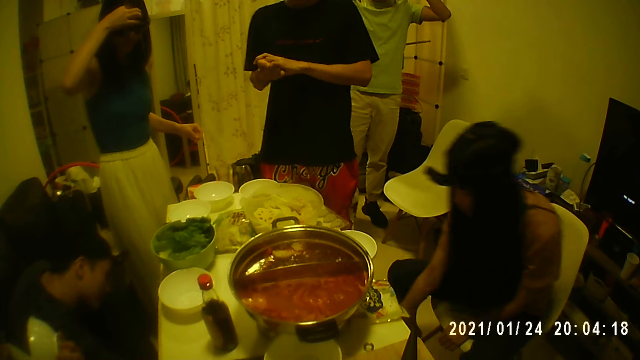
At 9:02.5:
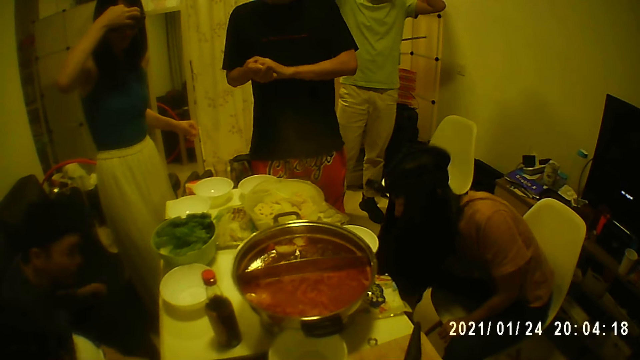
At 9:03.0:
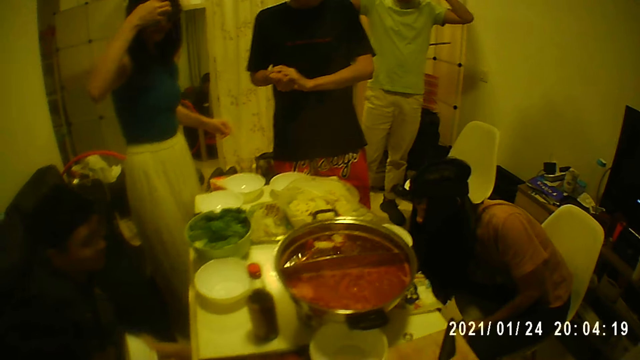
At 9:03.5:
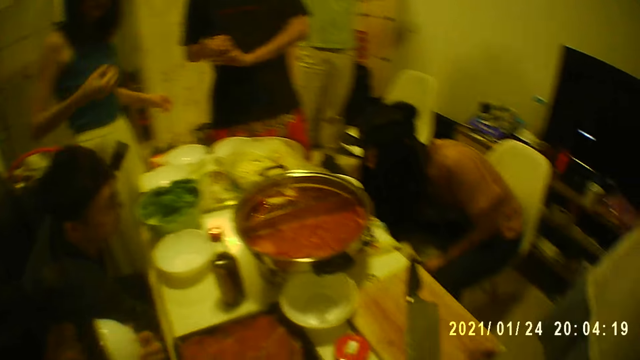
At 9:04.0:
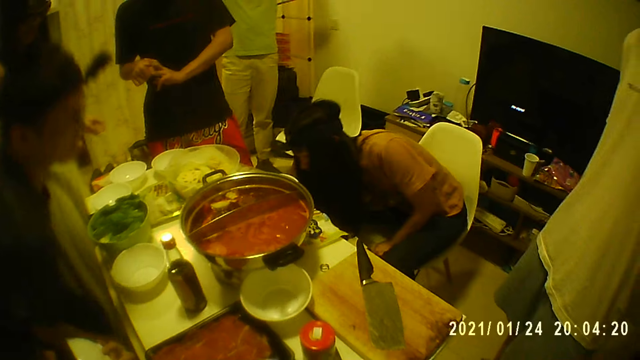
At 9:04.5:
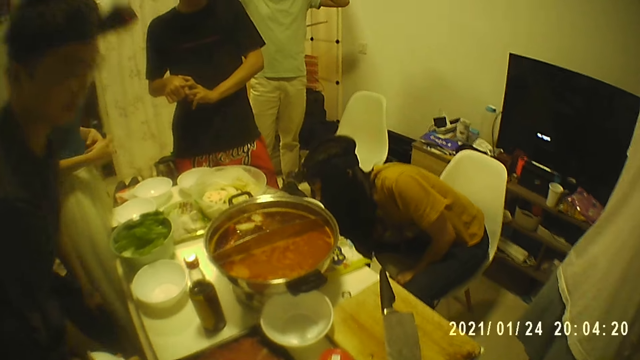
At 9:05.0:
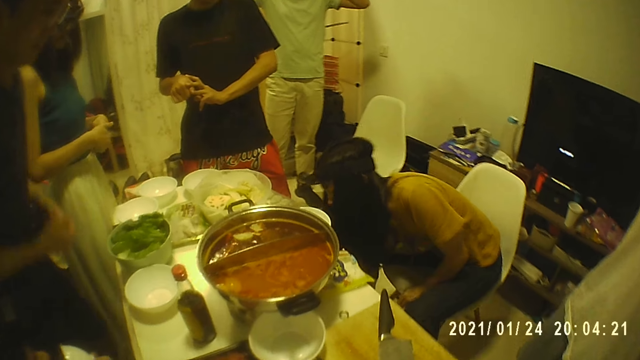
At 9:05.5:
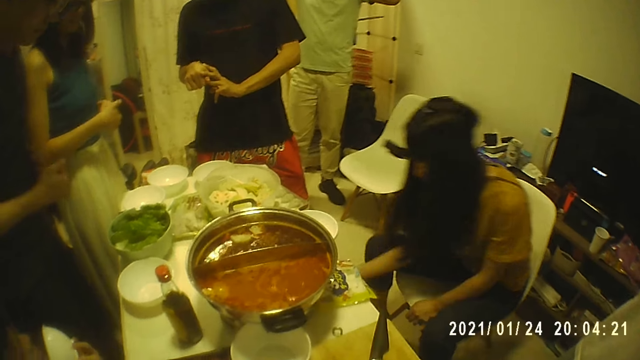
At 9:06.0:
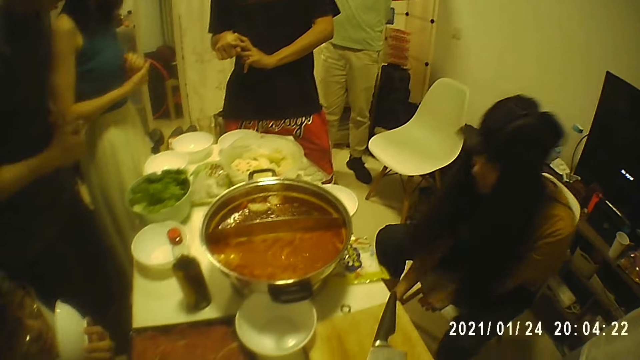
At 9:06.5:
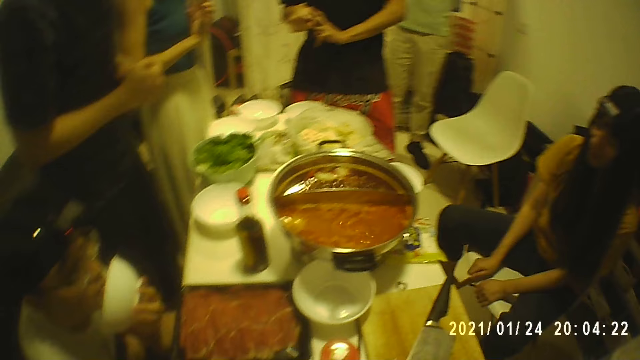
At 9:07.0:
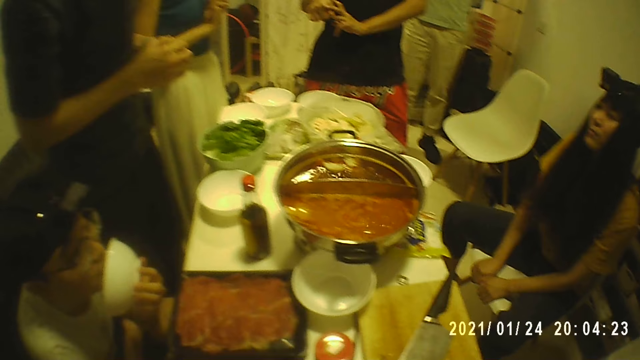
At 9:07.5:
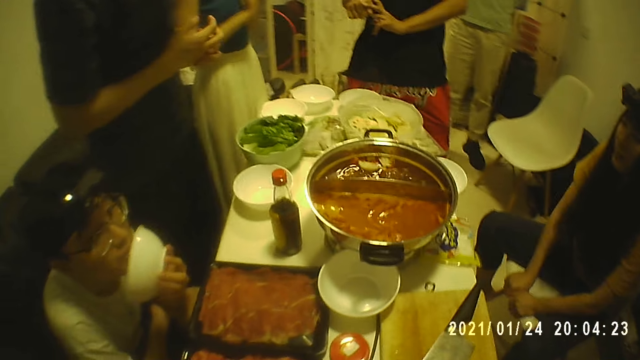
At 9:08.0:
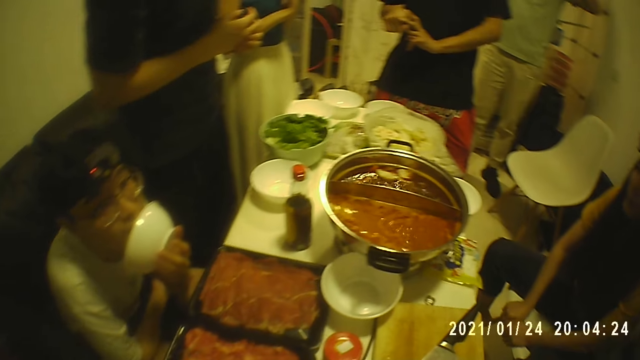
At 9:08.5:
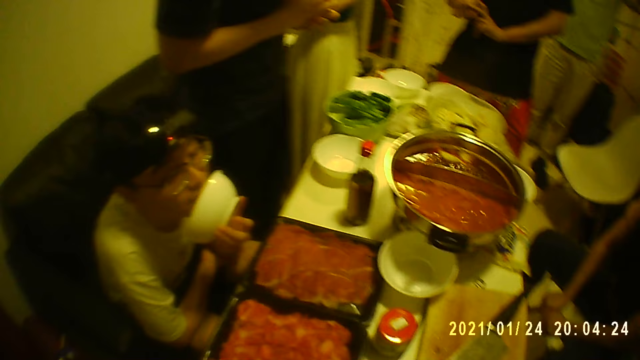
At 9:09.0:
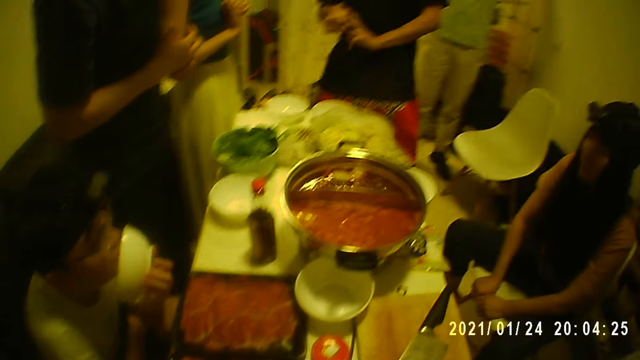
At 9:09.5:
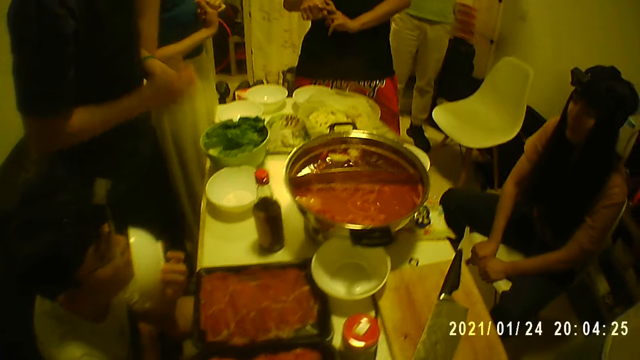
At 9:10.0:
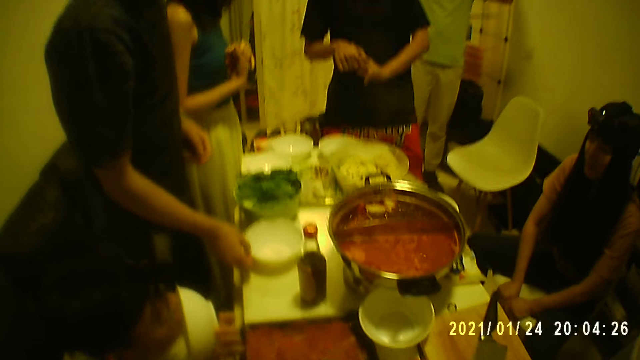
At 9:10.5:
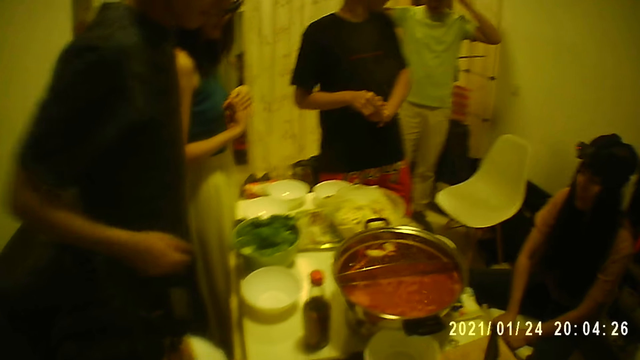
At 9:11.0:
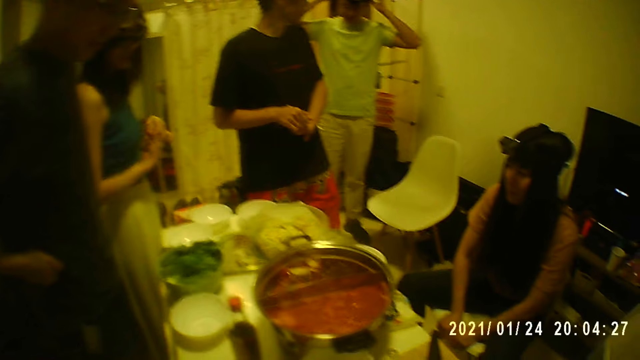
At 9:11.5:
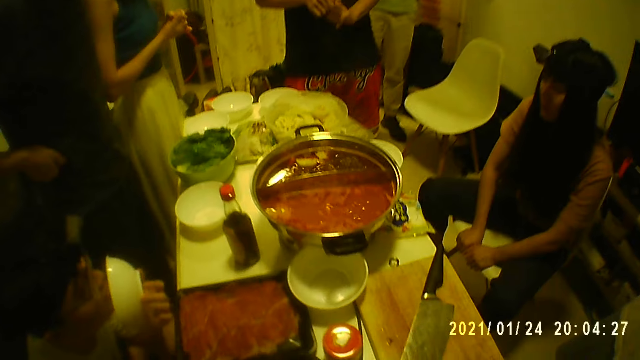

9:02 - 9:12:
The woman holds the chair with her left hand. The man holds the bowl with his left hand. The camera wearer looks around. The woman holds the chair with both hands. Another man holds the bowl on the table with his right hand.

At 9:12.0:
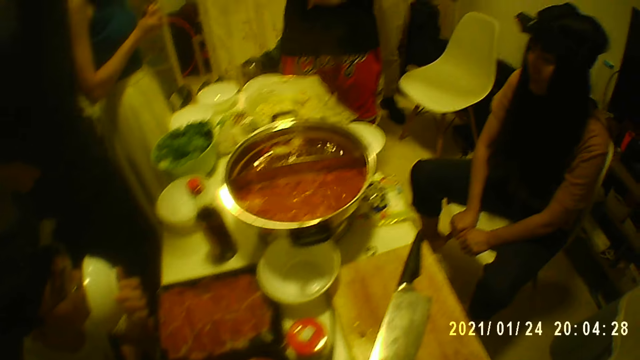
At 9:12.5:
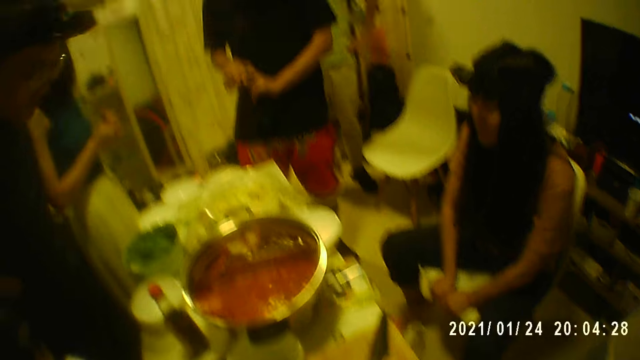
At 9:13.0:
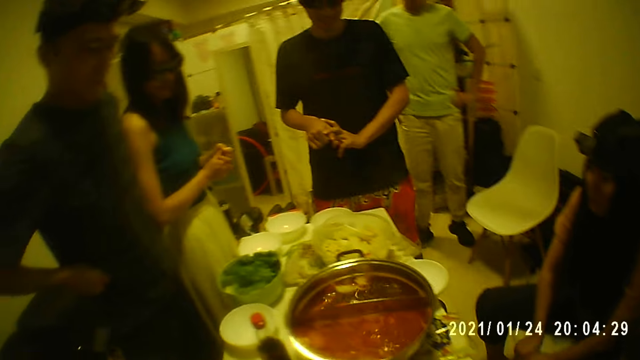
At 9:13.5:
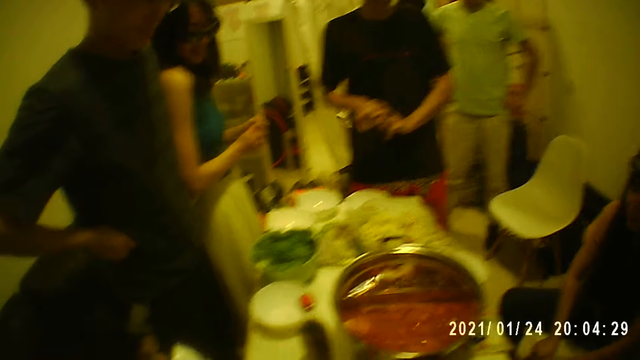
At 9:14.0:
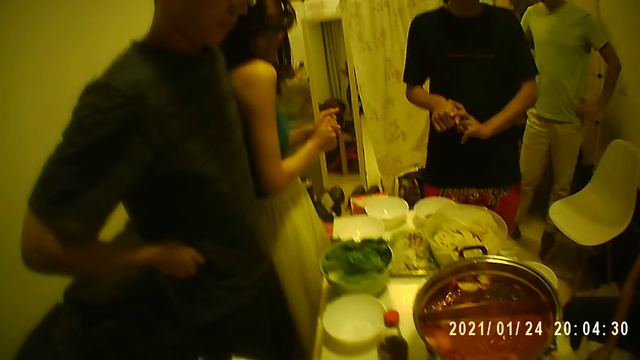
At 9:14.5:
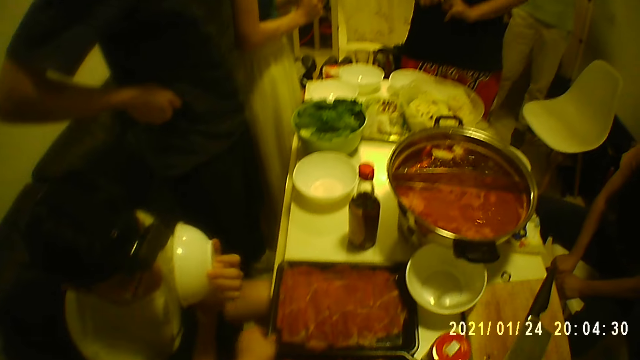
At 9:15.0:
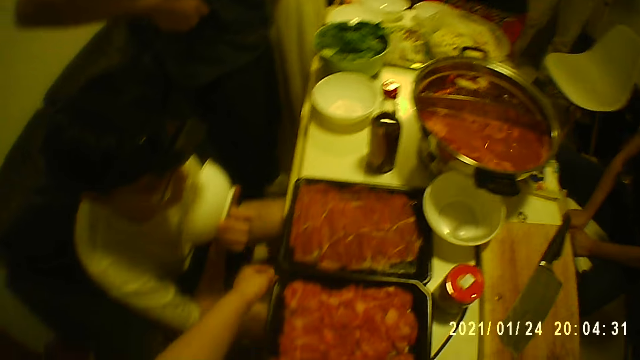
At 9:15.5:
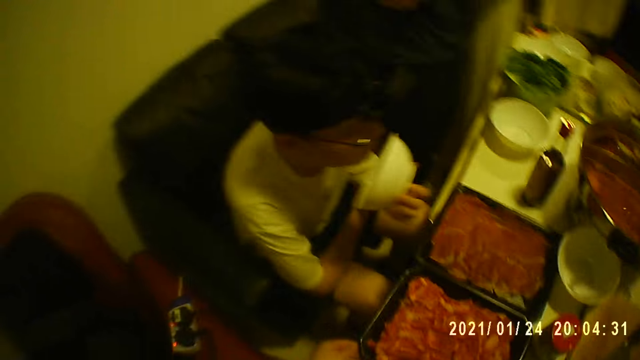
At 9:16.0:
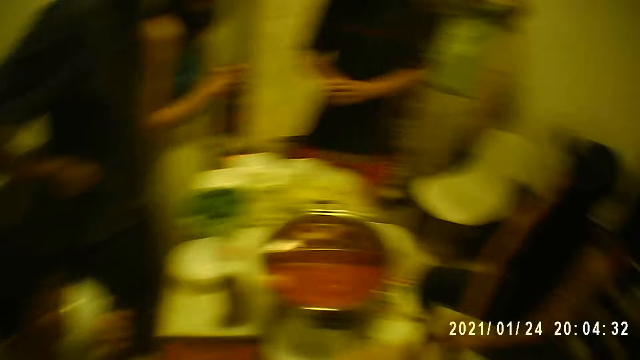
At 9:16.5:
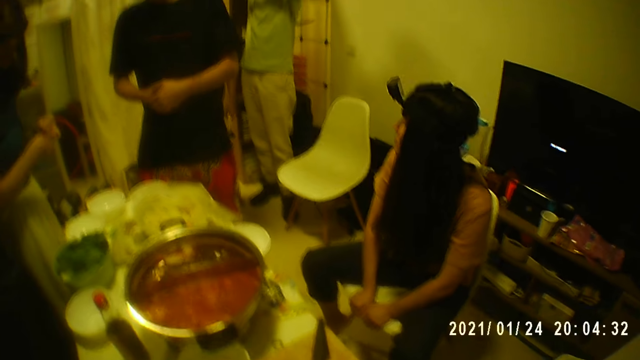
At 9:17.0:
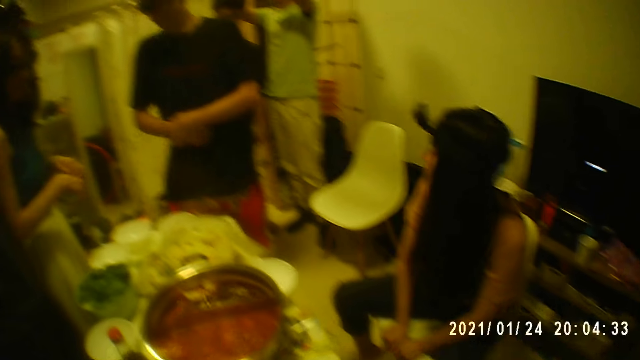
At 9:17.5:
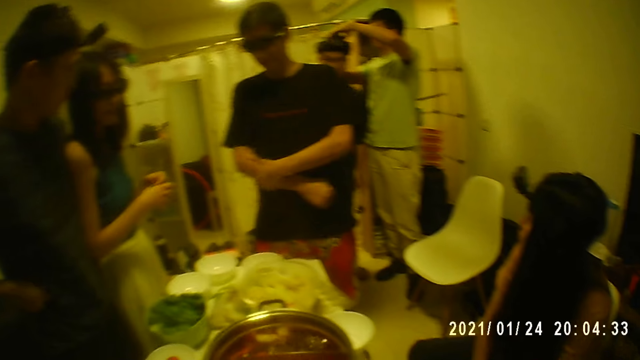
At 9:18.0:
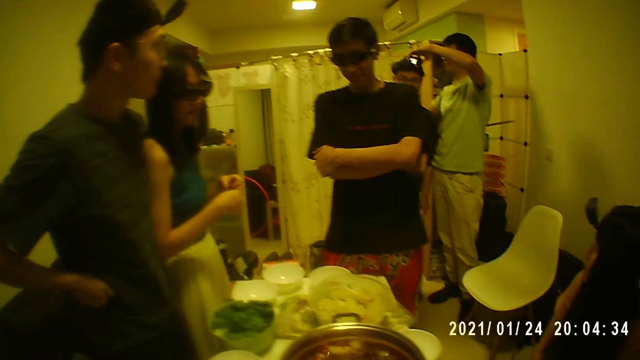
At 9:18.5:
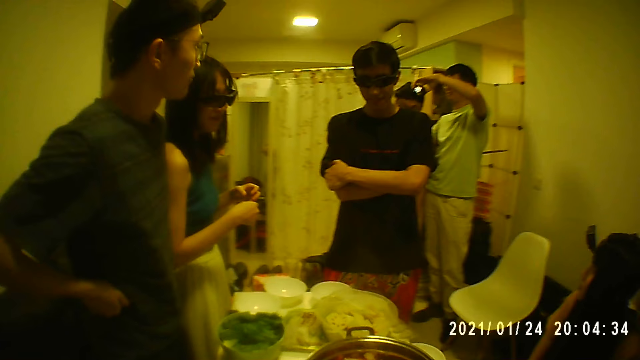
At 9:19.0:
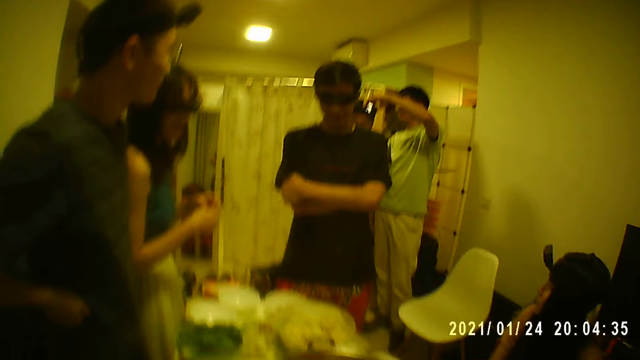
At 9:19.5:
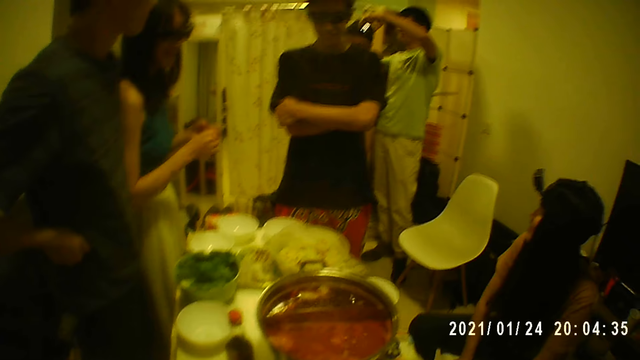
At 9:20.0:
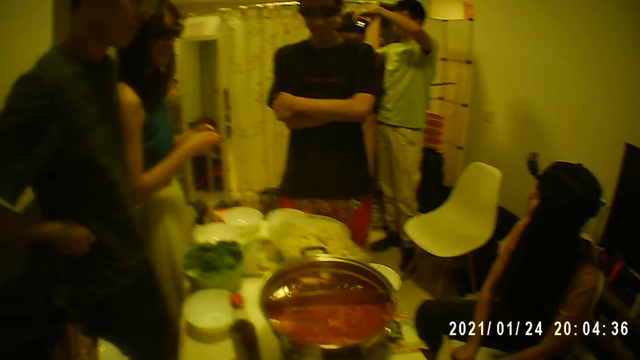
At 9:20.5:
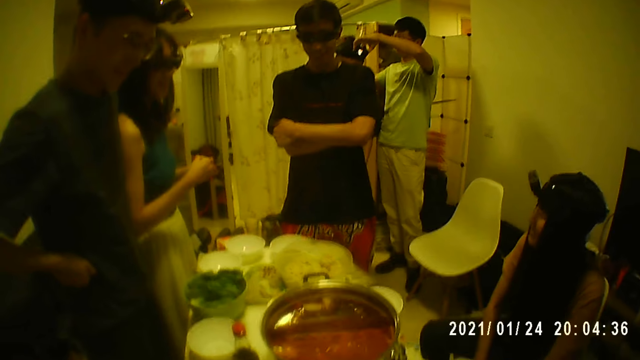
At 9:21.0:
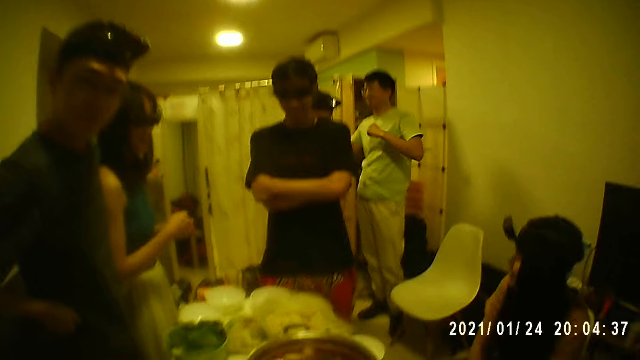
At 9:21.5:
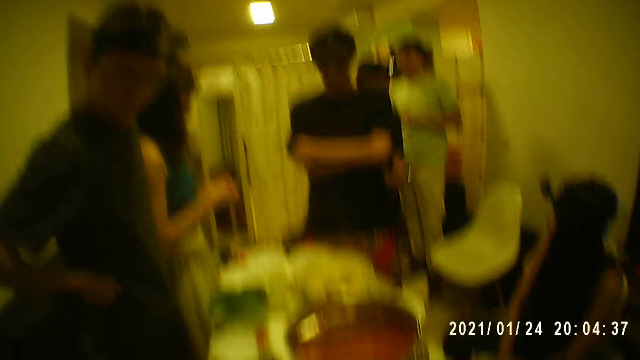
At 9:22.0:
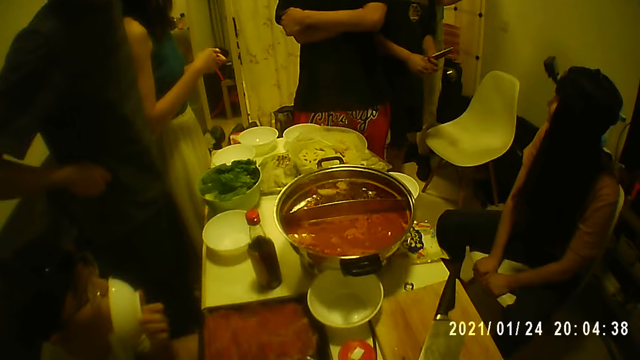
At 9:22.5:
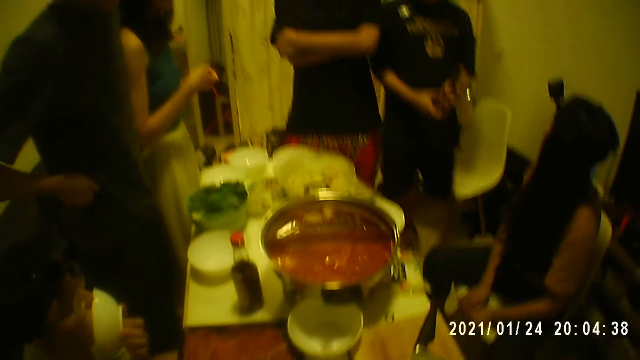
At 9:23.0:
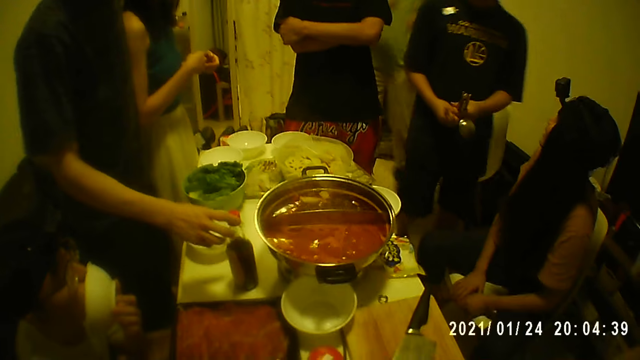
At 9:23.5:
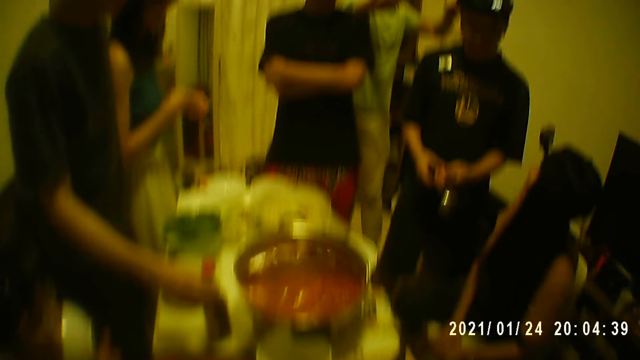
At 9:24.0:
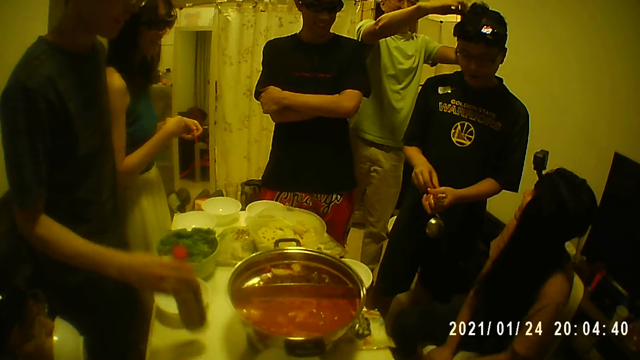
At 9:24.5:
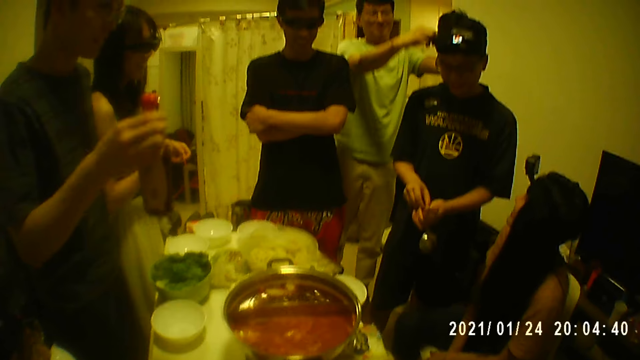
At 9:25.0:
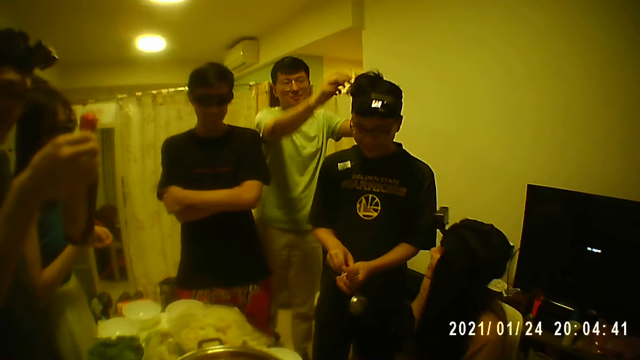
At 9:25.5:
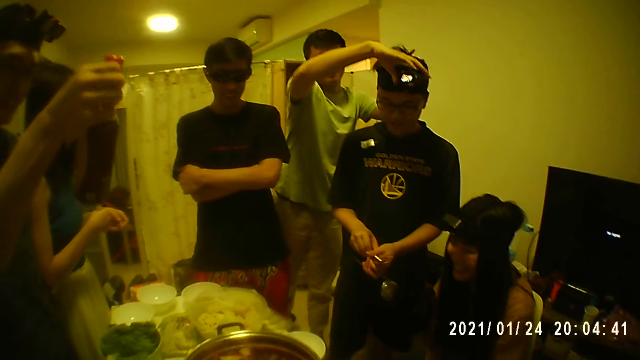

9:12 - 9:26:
The man opens the curtain with his right hand and walks into the room. The camera wearer adjusts a tray of meat on the table with her left hand. Another man adjusts a camera attached to a third man's head with both hands. A fourth man picks up a bottle from the table with his right hand. The second man adjusts the camera attached to the third man's head with both hands.
